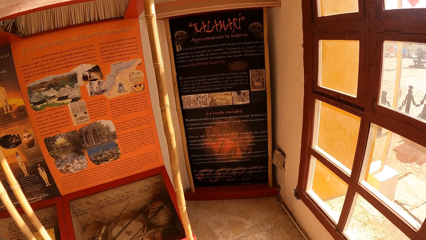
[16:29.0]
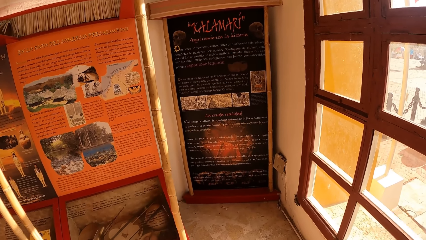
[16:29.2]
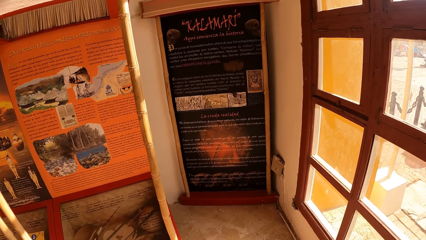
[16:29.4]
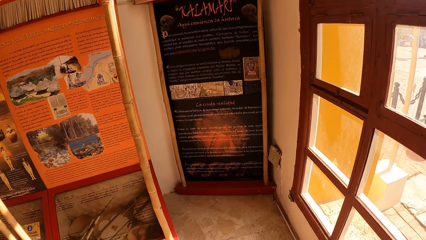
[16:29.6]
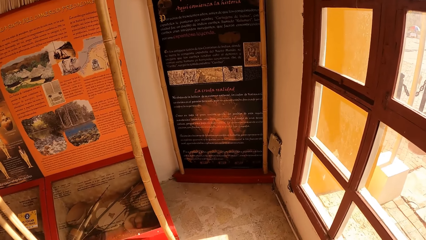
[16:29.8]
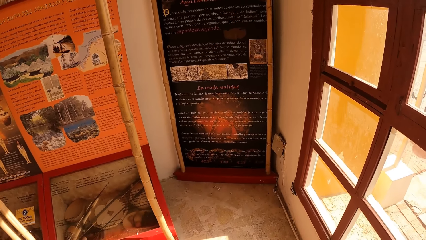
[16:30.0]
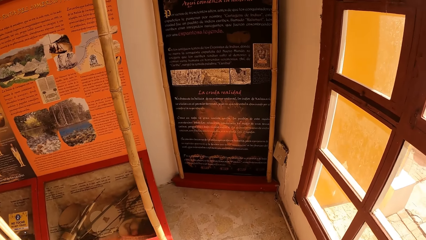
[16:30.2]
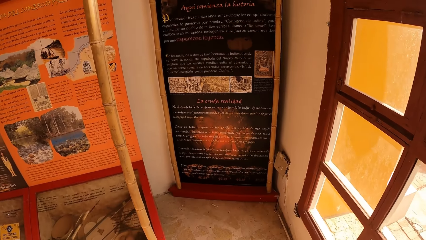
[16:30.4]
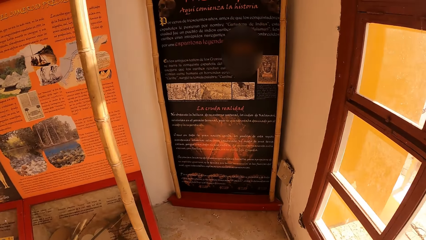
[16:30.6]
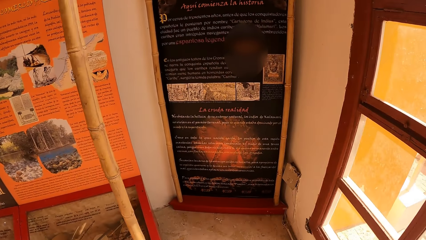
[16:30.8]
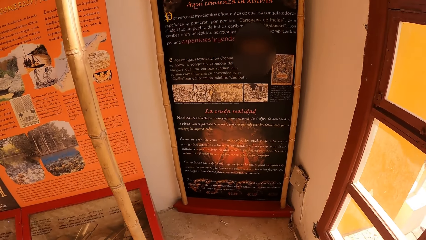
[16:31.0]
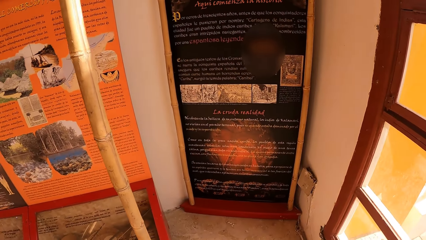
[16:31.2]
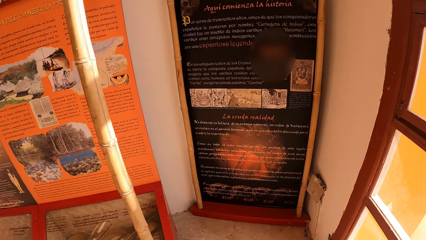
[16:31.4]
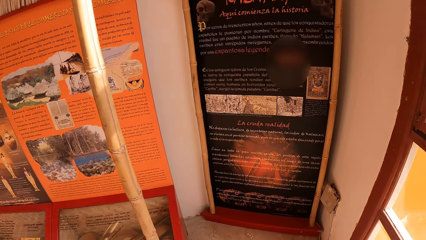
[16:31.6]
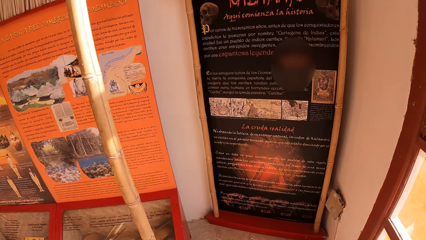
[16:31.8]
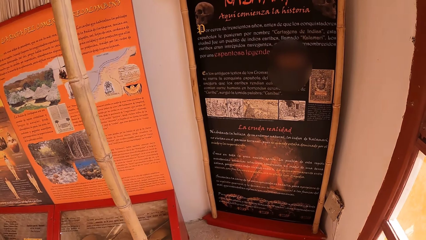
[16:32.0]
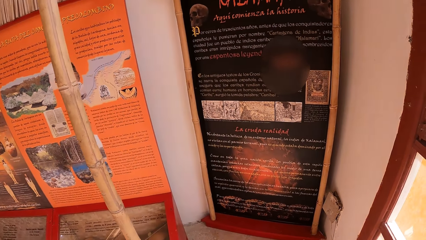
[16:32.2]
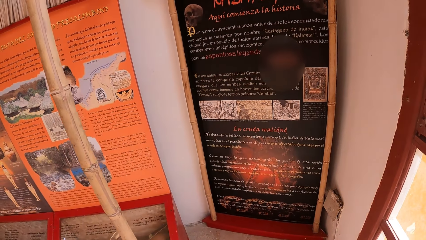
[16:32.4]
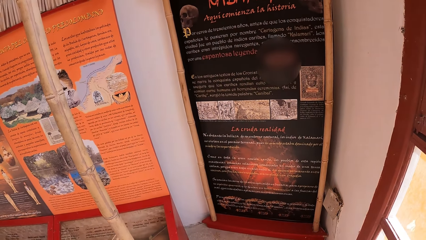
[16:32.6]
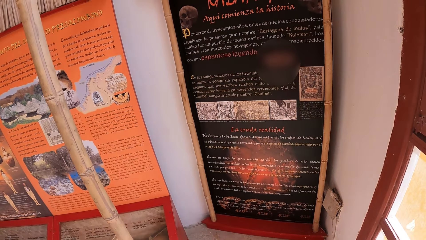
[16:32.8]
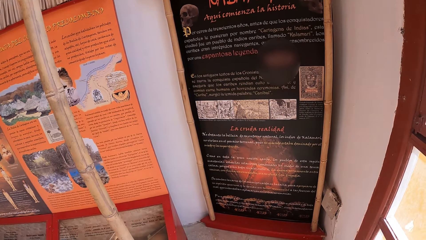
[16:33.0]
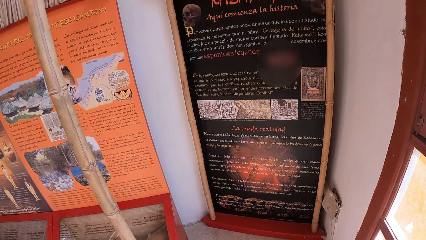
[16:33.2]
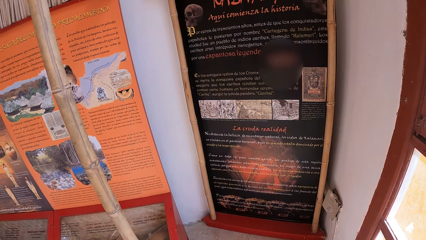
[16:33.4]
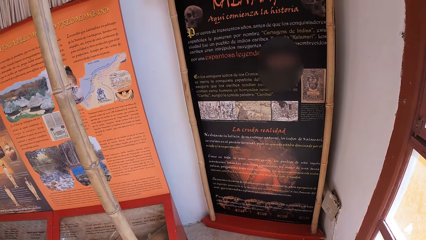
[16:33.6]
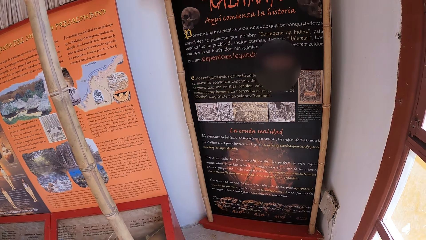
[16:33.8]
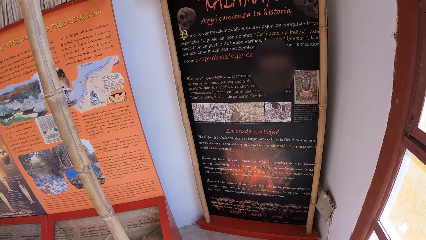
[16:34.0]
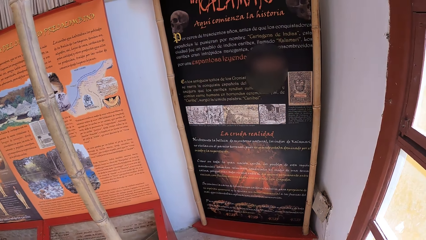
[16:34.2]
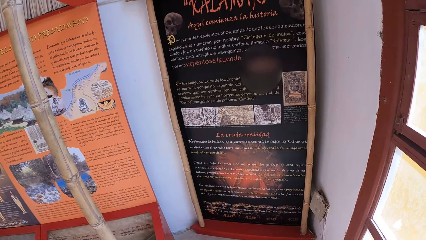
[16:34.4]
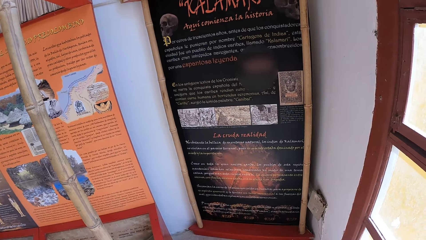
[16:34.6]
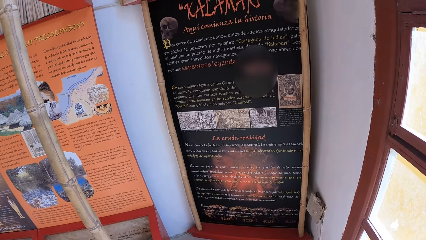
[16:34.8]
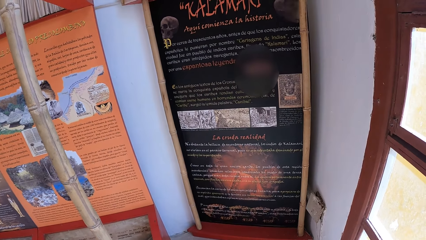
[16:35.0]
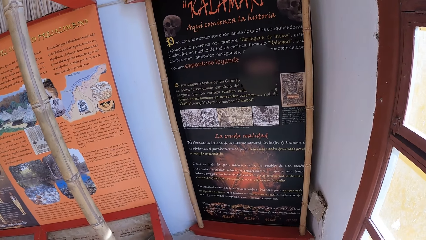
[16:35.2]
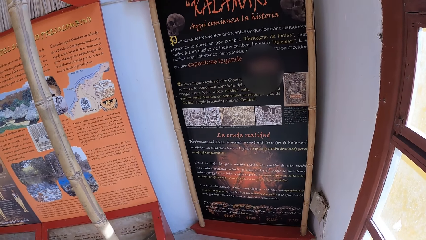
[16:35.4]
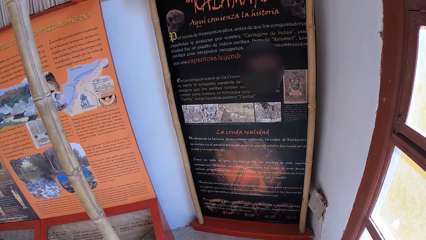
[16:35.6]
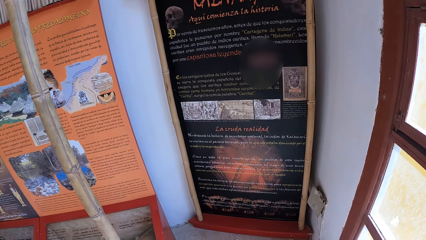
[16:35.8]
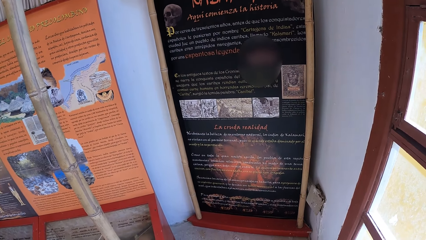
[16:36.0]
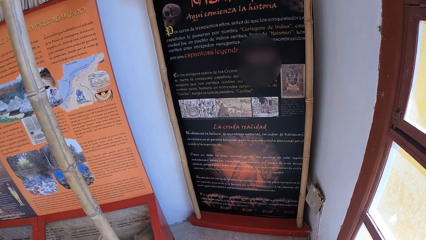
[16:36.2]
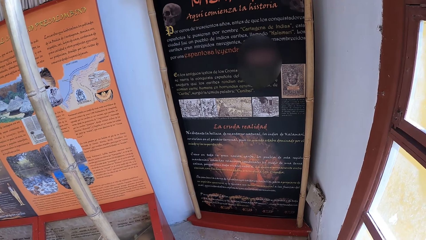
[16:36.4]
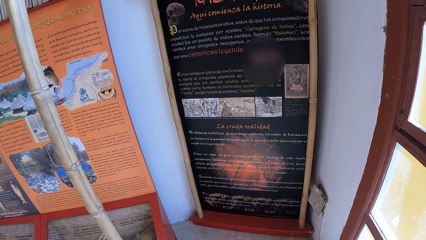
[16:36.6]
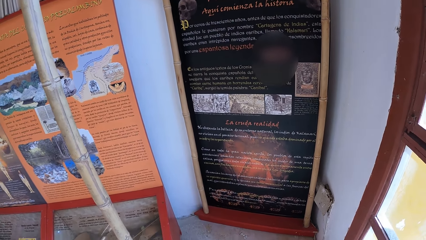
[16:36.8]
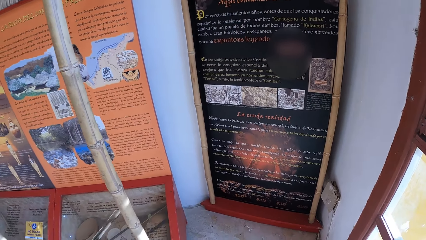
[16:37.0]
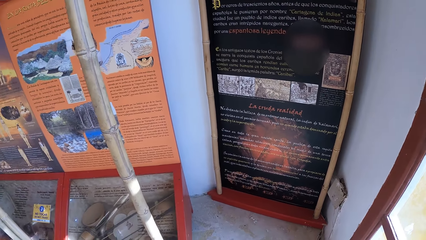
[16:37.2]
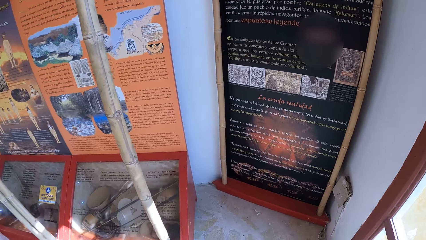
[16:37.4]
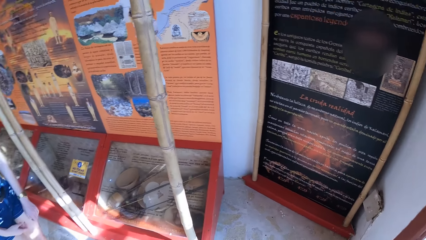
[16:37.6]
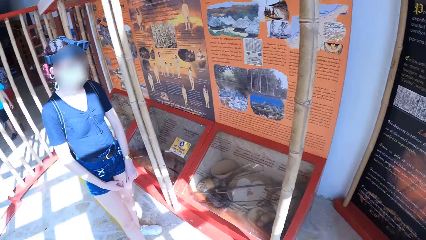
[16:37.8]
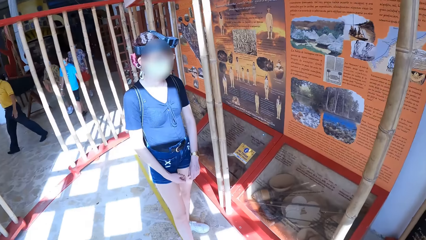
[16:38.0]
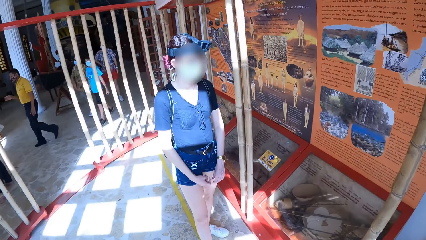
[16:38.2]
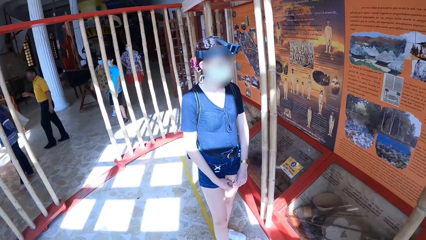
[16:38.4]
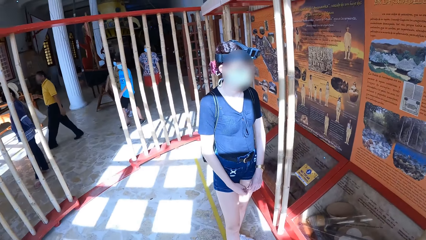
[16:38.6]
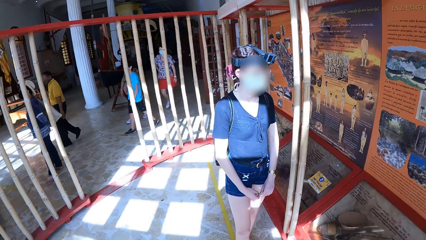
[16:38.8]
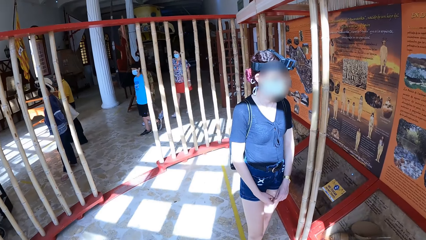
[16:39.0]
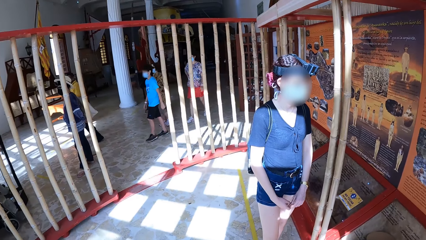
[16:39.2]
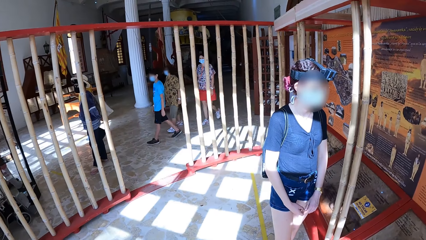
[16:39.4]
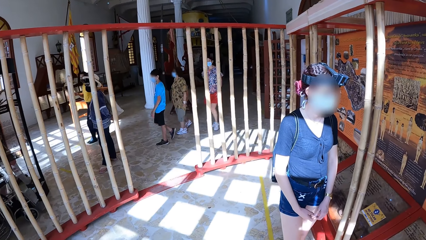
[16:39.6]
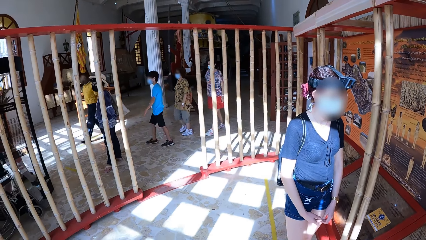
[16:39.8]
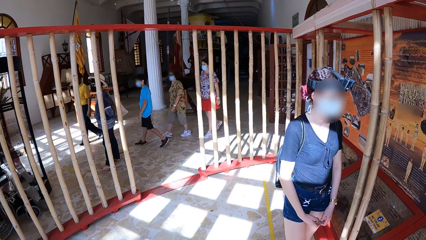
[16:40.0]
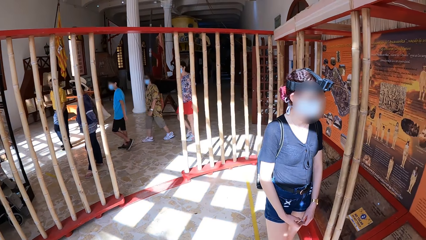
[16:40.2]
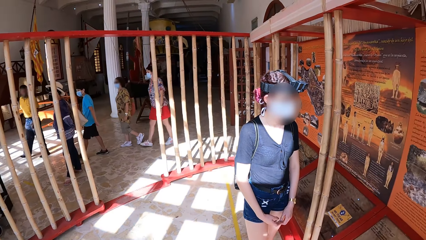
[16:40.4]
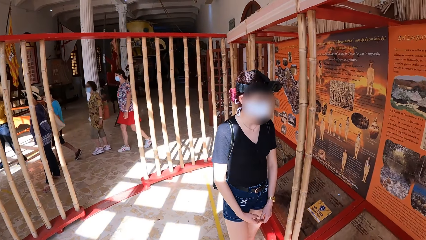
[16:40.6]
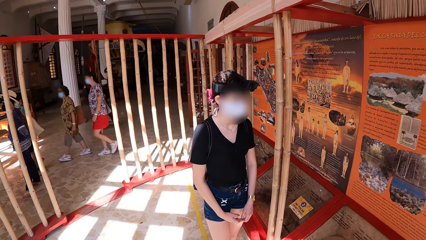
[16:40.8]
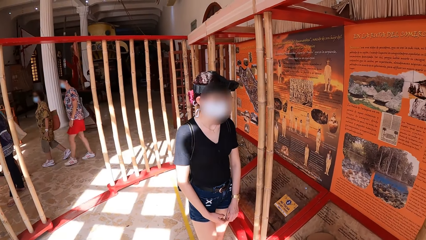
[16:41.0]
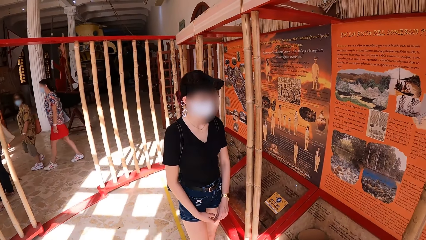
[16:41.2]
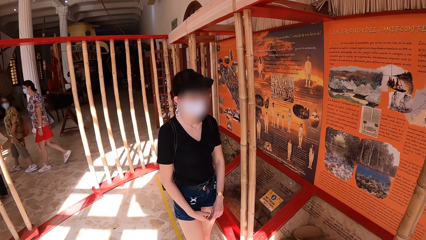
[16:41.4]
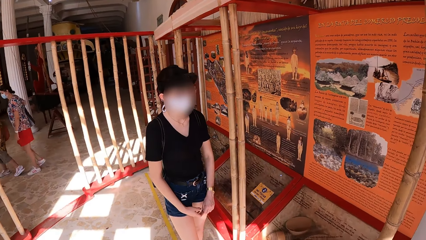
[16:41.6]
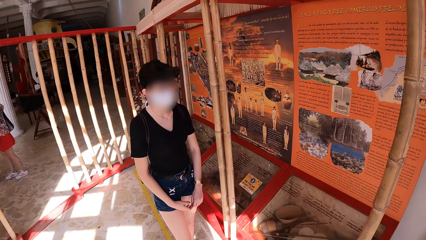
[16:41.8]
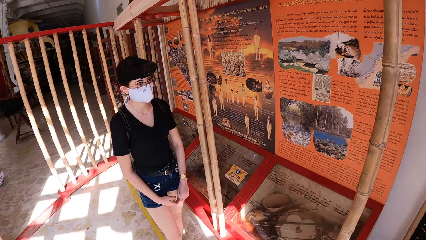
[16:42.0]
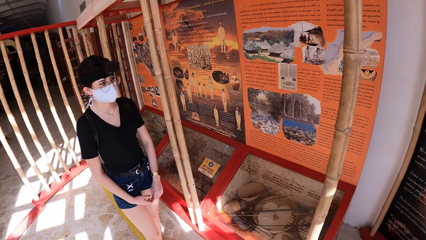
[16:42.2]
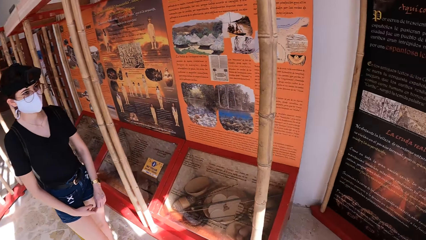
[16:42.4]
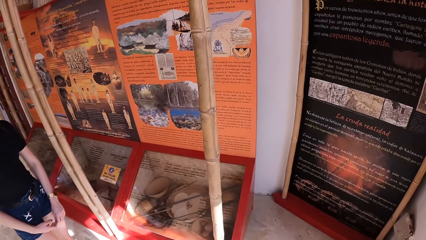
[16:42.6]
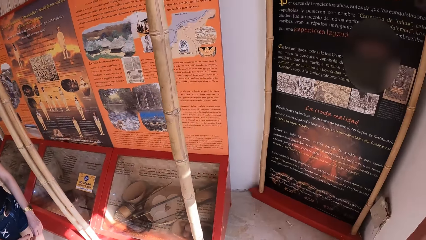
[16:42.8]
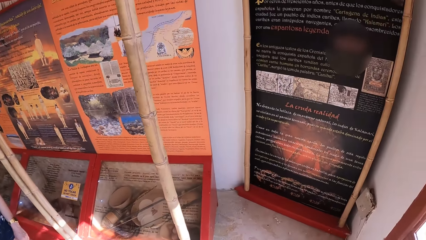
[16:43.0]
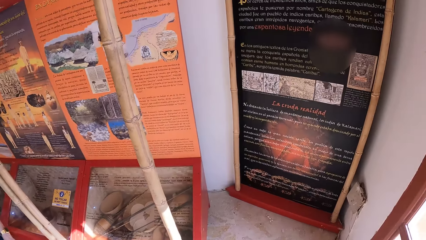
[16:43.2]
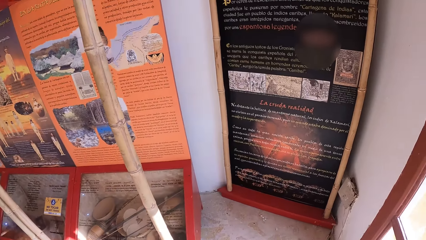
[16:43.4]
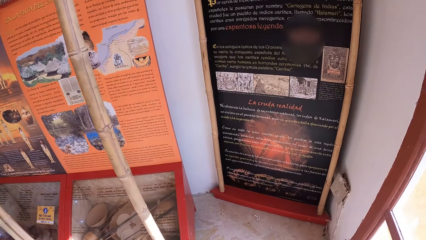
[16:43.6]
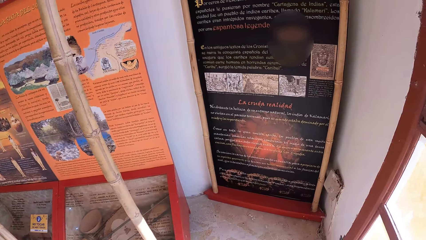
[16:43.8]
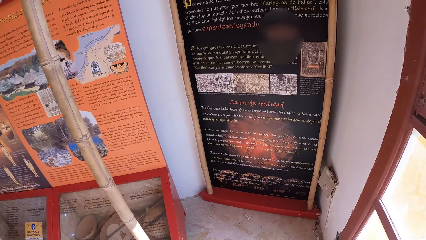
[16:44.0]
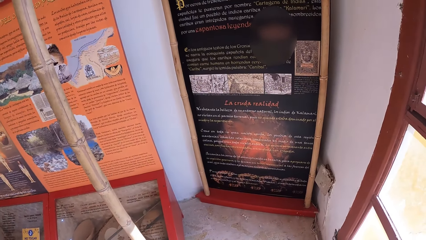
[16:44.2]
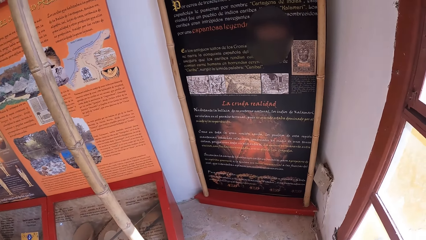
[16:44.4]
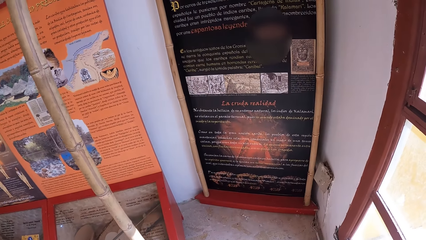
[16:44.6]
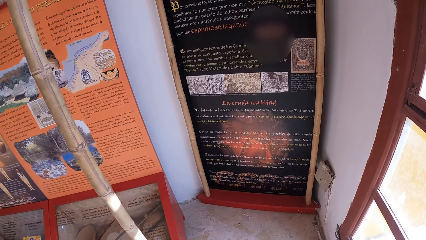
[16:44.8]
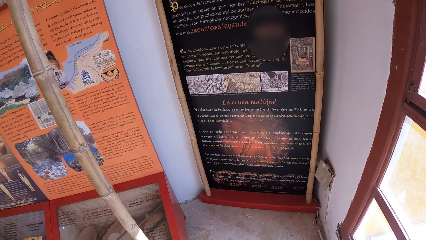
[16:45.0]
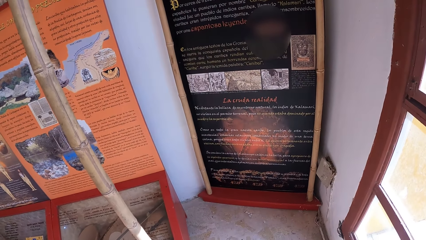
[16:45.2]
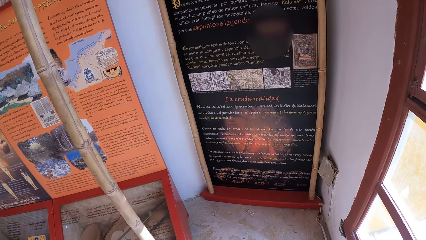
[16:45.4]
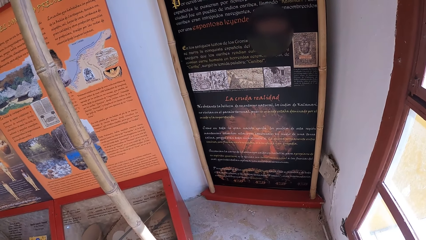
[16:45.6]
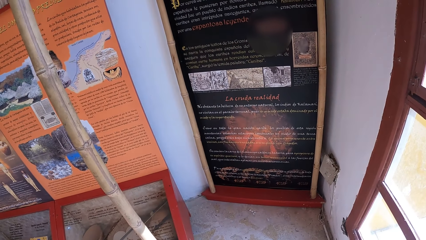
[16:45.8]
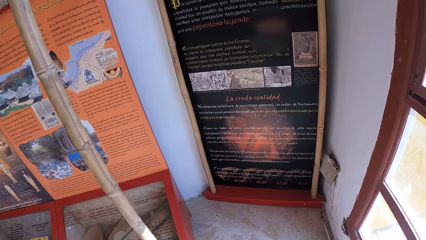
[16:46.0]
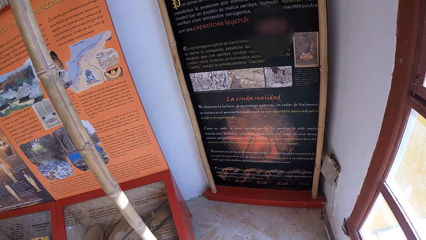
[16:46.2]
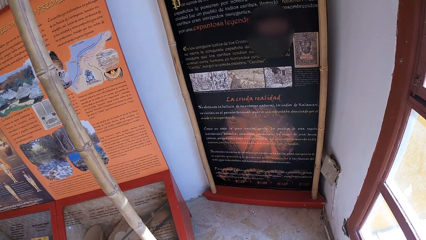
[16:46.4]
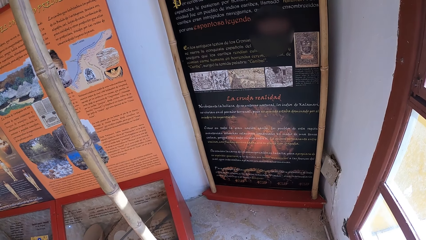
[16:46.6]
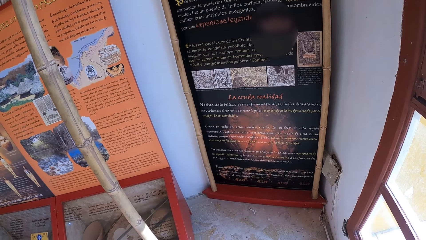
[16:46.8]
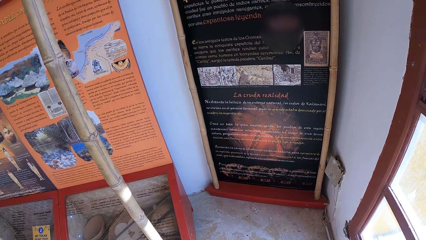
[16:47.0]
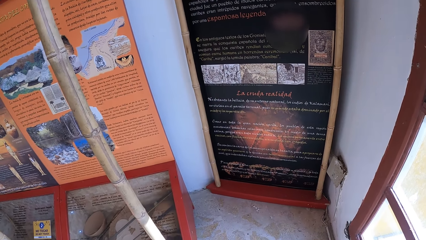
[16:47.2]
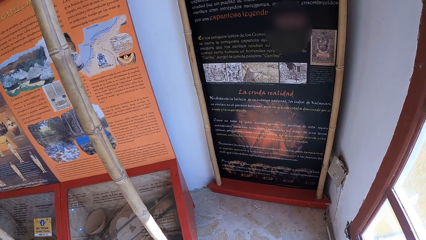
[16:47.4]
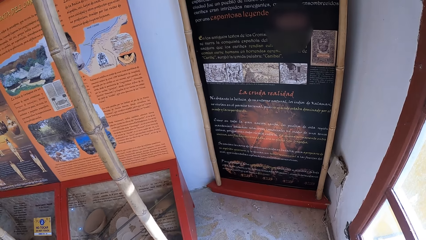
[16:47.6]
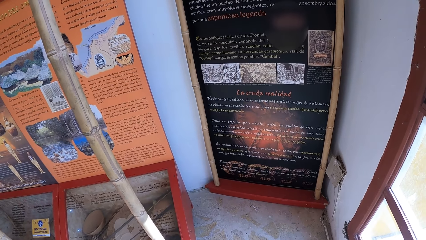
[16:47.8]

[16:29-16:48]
The camera wearer walks towards the board. They look on the board. The man walks towards the statue. The boy walks towards the statue. The woman walks towards the statue. The other woman walks towards the statue. The camera wearer looks around the room. They look on the board.
